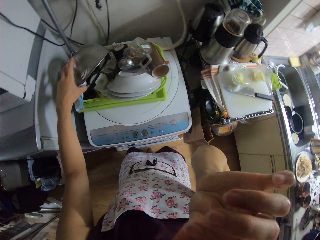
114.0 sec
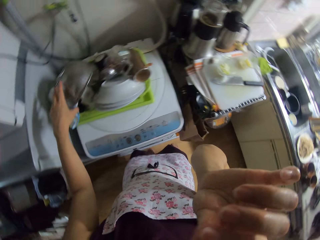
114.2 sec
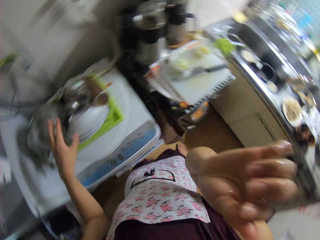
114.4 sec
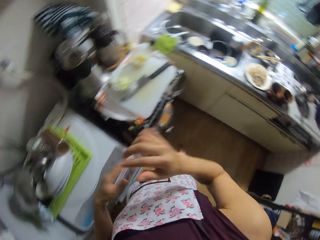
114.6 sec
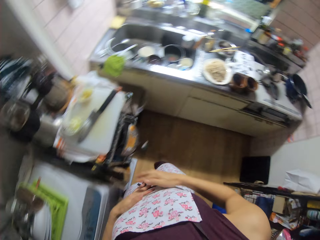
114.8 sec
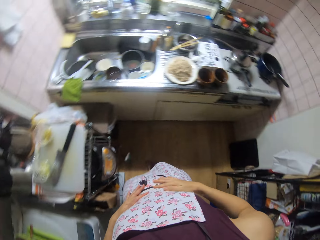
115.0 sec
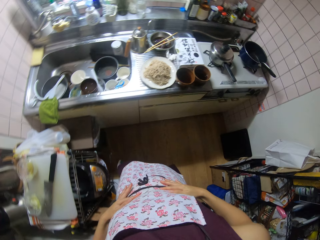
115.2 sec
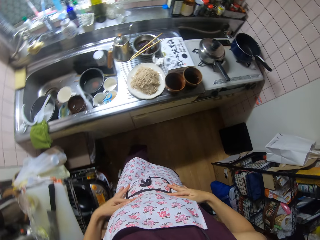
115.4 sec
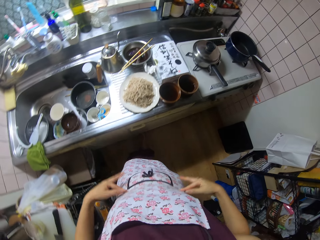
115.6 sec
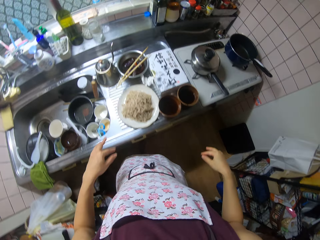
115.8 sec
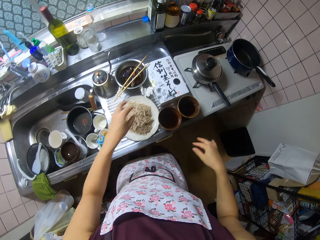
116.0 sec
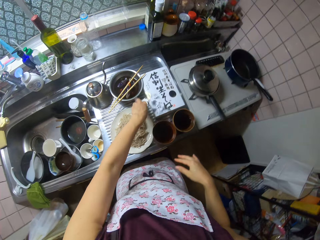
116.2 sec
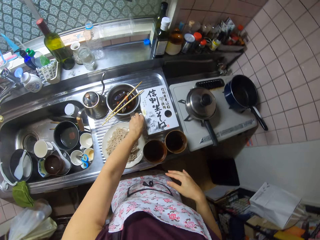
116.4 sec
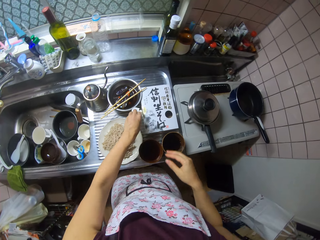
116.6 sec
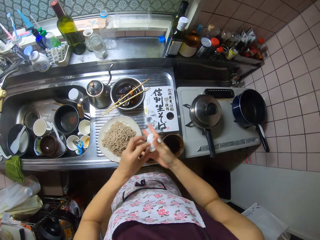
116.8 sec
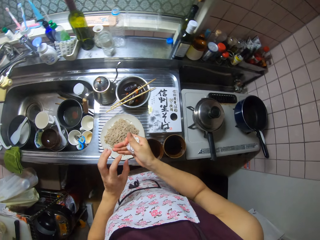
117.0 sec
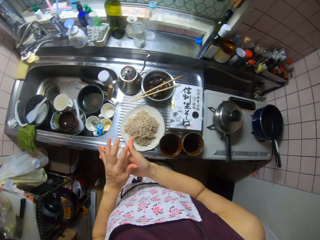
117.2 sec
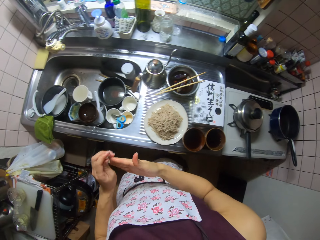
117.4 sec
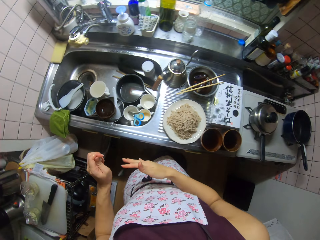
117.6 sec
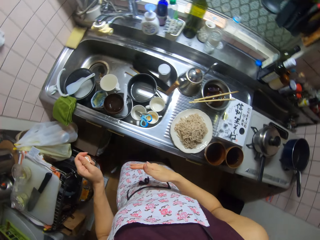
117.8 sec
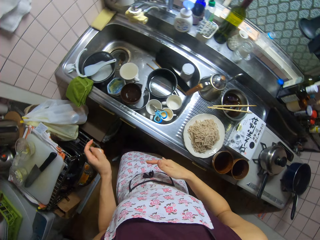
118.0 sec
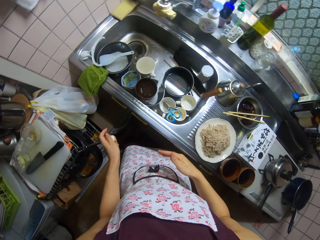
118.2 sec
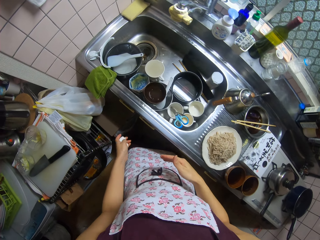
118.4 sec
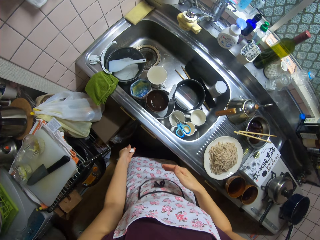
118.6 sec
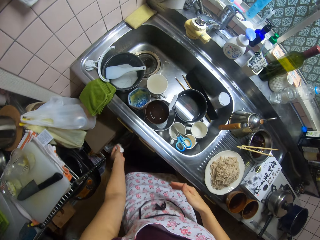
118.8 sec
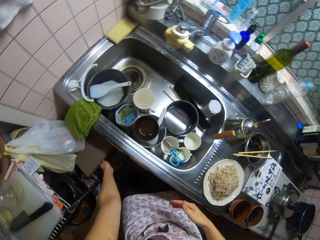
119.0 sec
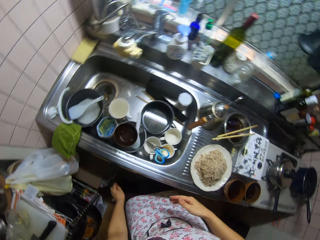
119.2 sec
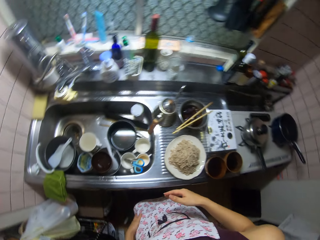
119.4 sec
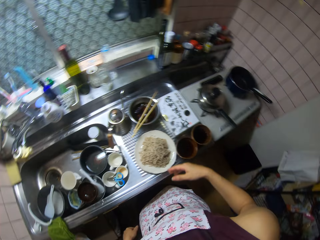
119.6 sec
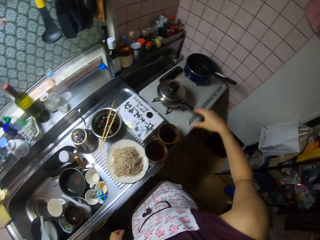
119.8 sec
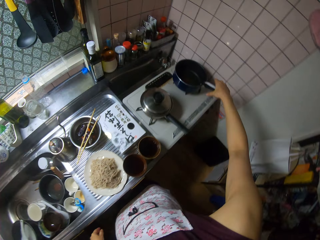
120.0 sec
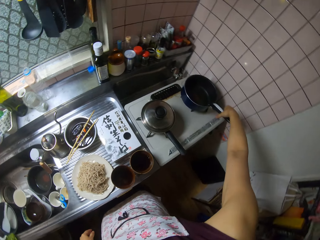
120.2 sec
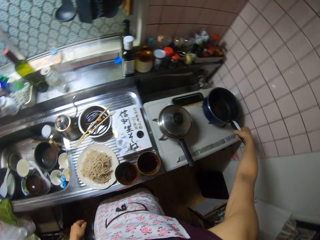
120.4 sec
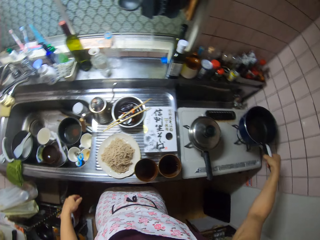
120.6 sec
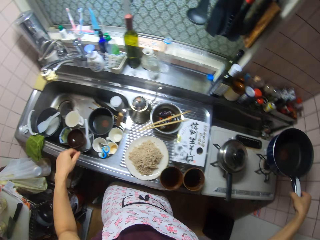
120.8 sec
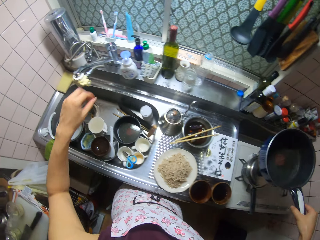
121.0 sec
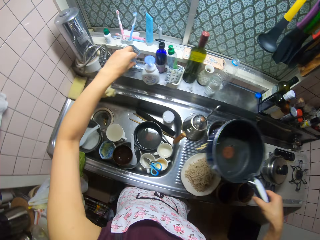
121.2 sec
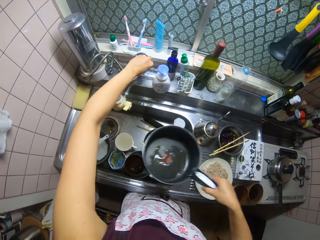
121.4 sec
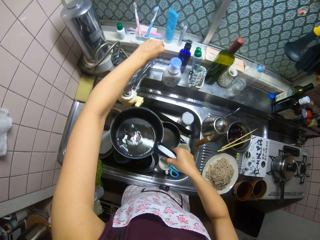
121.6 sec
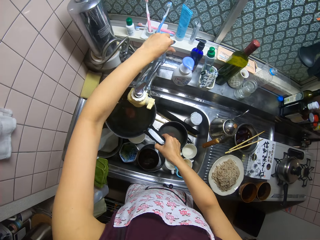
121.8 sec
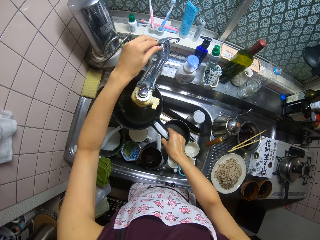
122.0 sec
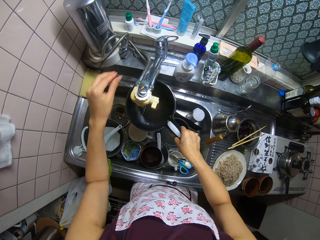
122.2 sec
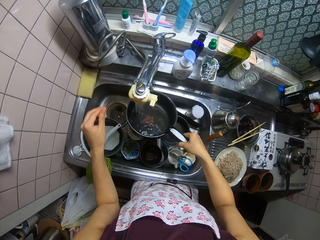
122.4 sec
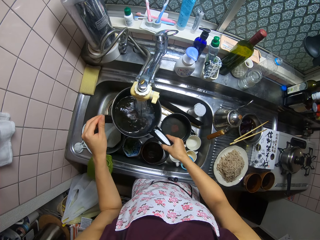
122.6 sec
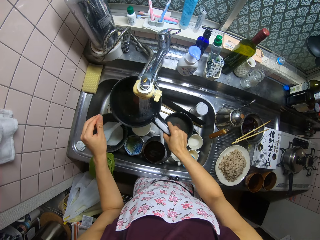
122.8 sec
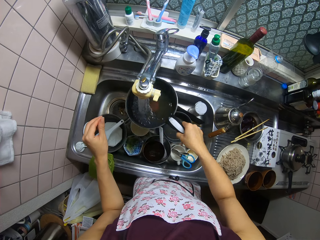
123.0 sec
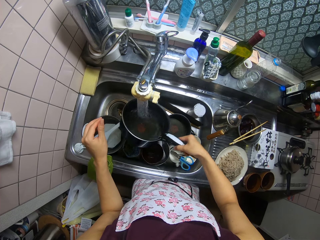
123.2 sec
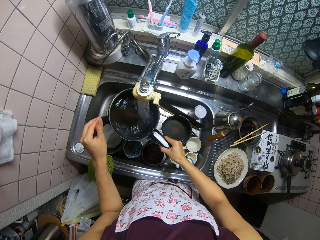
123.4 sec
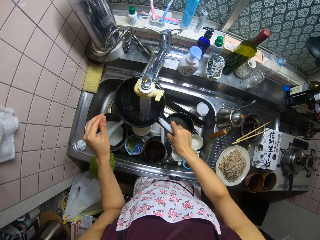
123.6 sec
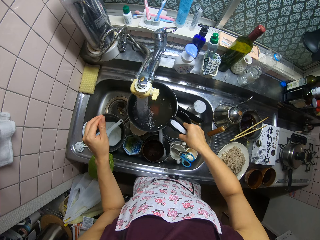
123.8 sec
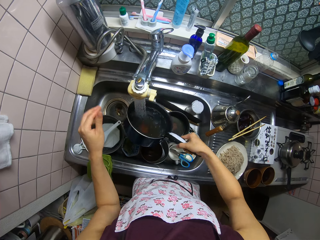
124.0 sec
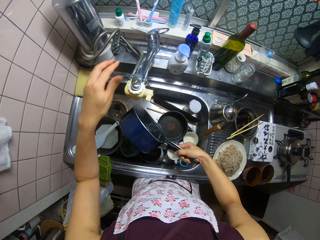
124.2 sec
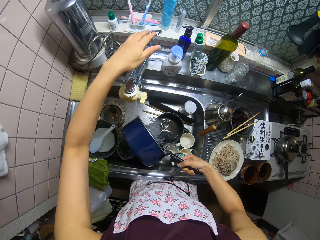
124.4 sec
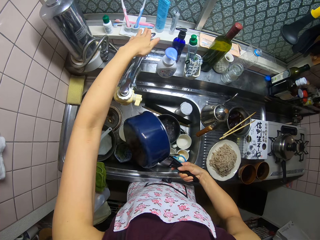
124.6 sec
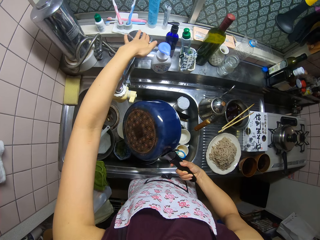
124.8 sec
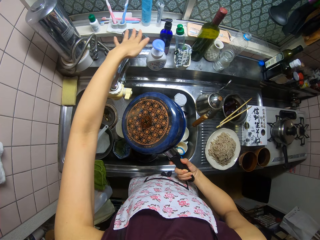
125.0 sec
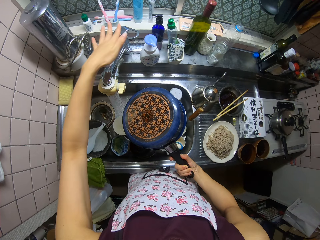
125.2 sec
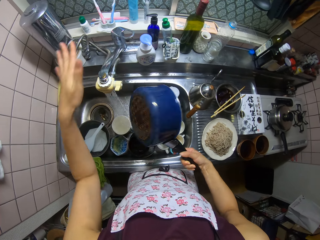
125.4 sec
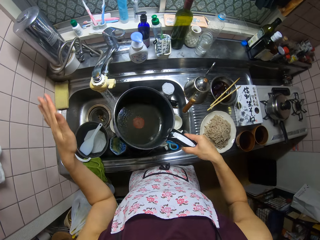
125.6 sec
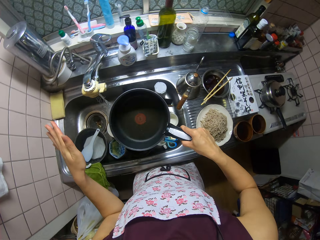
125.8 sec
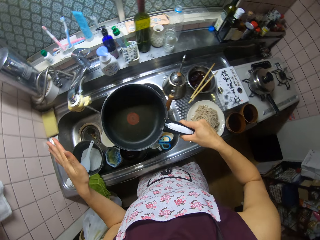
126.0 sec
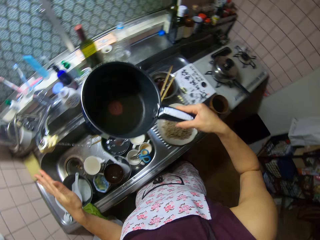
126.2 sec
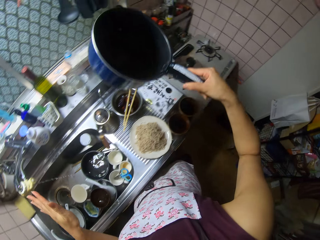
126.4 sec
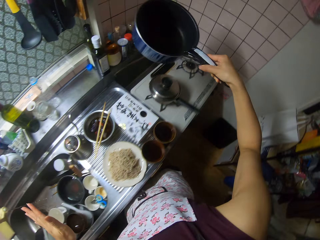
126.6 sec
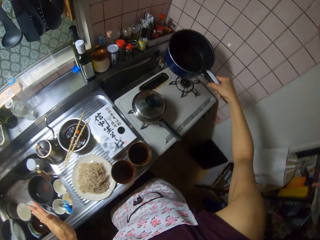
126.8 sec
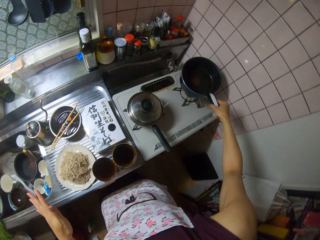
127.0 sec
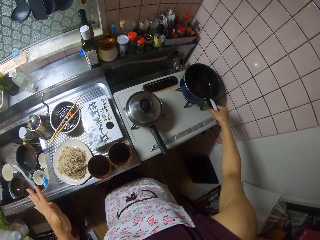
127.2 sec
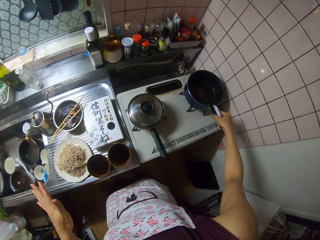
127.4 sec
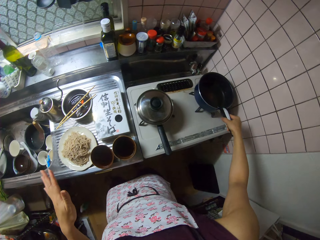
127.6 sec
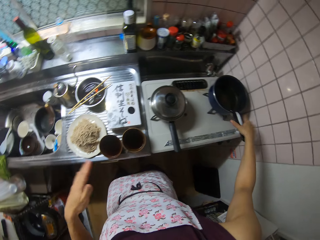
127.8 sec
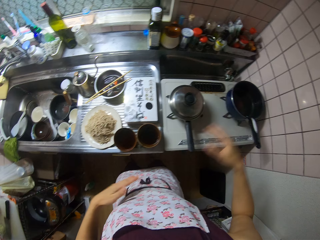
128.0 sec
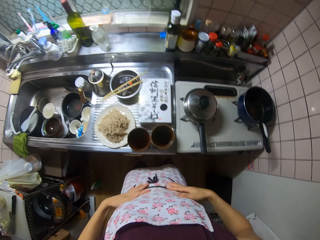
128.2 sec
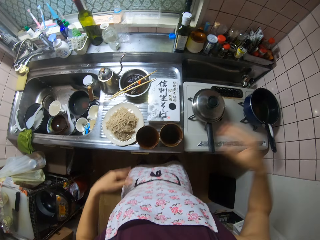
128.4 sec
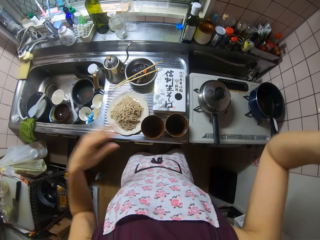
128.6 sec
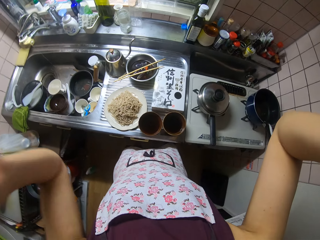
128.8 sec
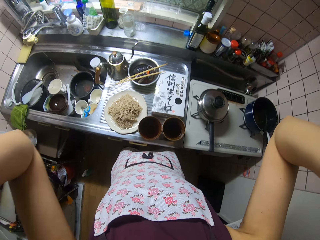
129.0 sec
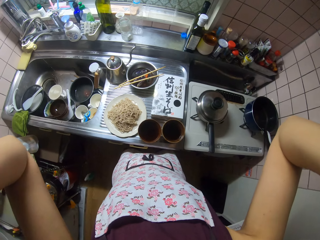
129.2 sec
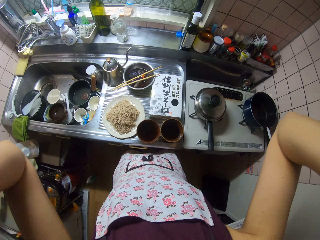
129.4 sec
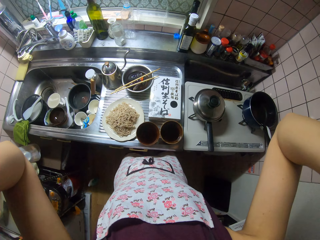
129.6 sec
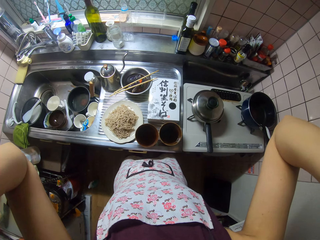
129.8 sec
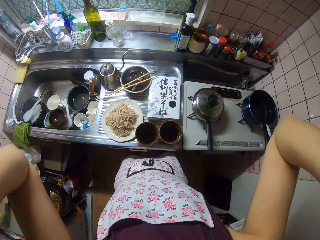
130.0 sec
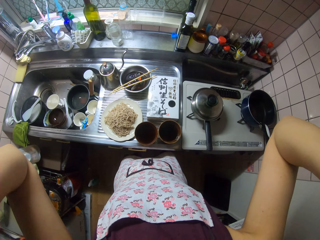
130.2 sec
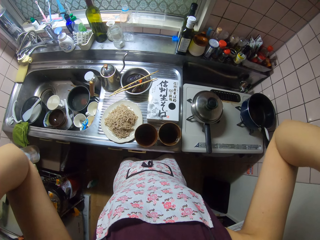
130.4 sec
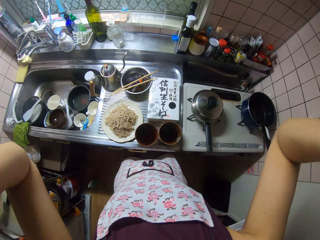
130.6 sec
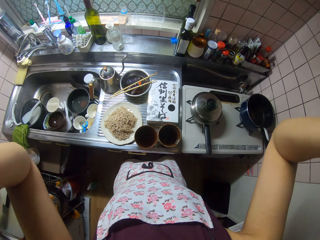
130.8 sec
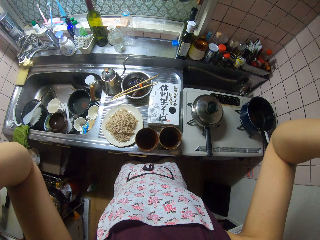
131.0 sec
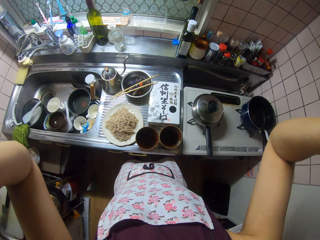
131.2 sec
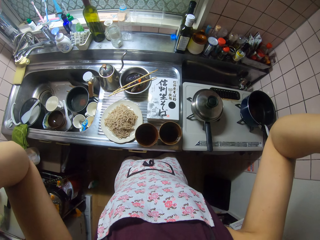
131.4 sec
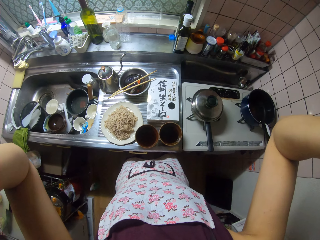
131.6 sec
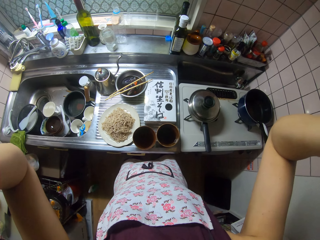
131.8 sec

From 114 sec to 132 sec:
The camera wearer checks the sieve. She attempts to pick a bowl and wipes her hands with her clothes. She takes the tissue paper or paper wipes on the sink to the bin. She wipes her hands and drops the paper wipes in the dustbin. She carries the pot or saucepan from the cooker. She puts on the tap and rinses the pot. She pours water in the sink from the saucepan. She puts off the tap and drops the pan on the cooker. She wipes her hands using her clothes and adjusts her camera.
